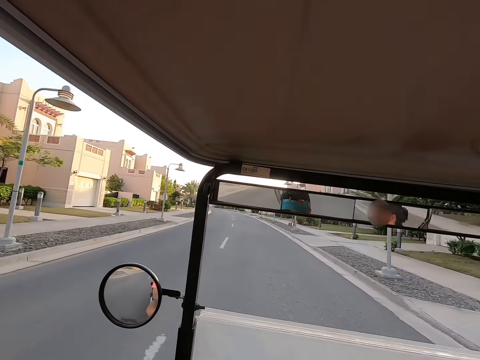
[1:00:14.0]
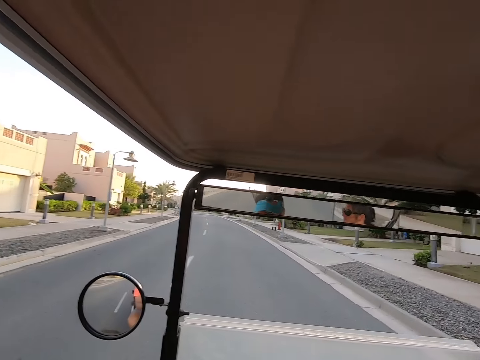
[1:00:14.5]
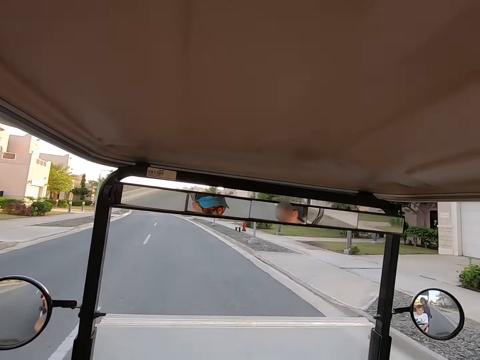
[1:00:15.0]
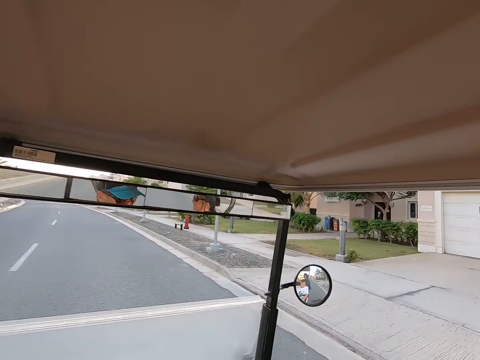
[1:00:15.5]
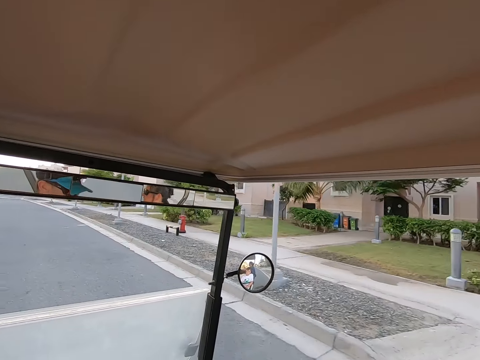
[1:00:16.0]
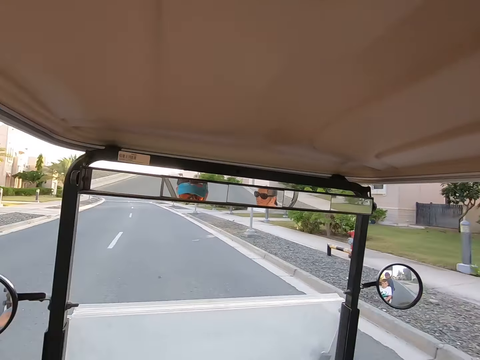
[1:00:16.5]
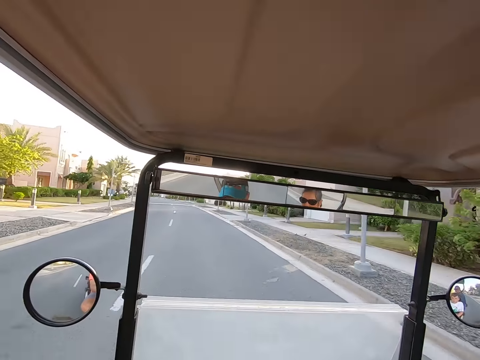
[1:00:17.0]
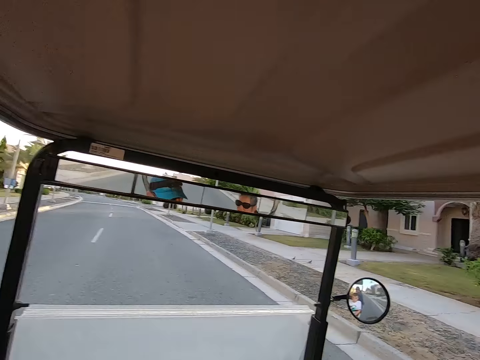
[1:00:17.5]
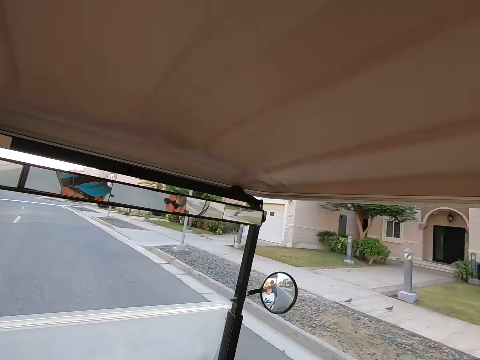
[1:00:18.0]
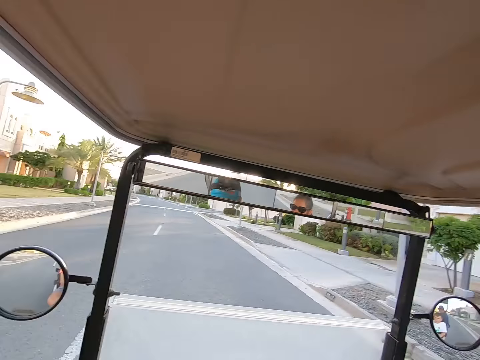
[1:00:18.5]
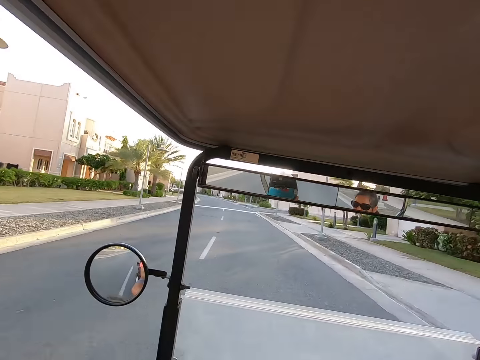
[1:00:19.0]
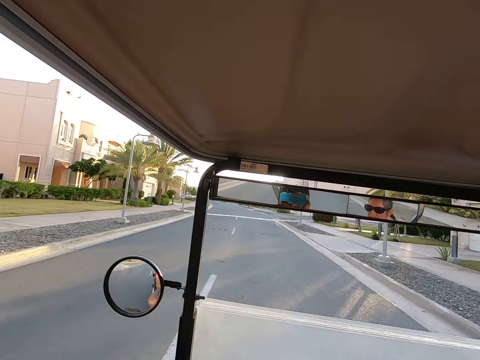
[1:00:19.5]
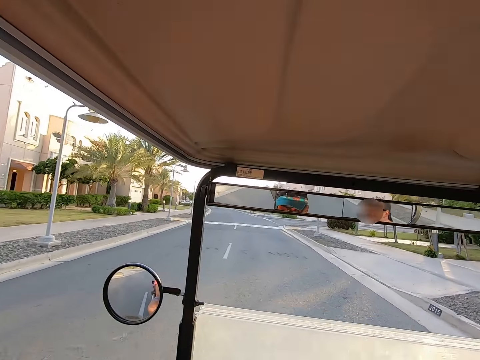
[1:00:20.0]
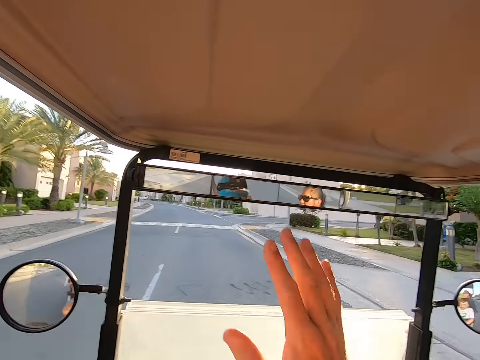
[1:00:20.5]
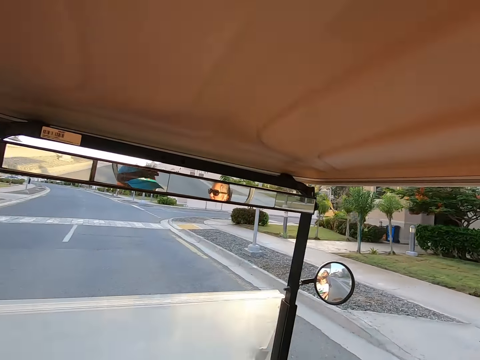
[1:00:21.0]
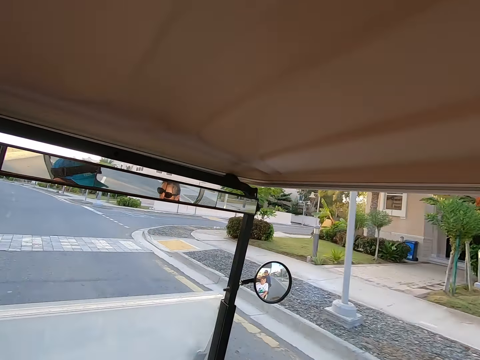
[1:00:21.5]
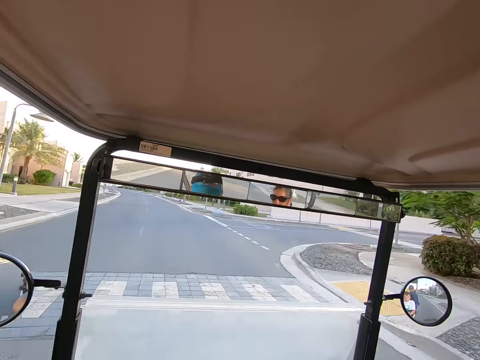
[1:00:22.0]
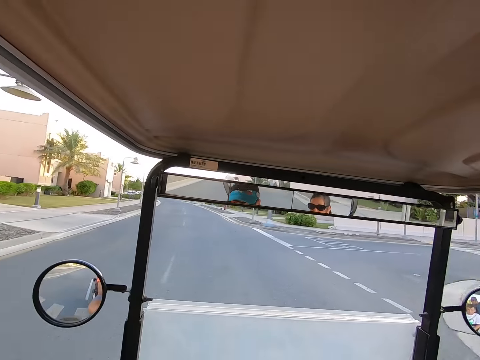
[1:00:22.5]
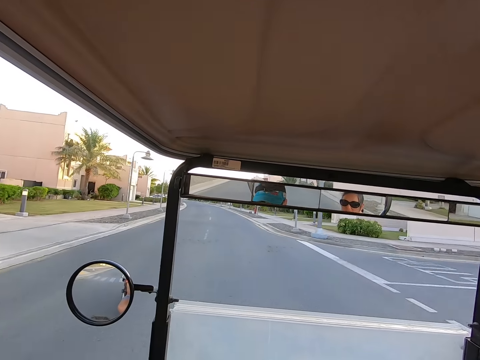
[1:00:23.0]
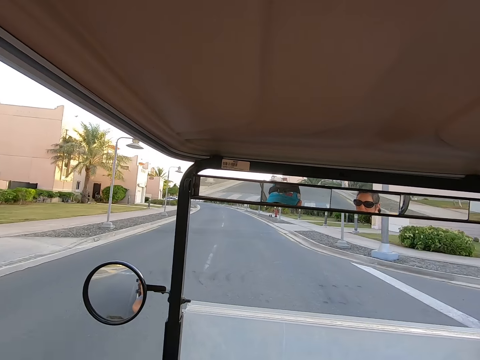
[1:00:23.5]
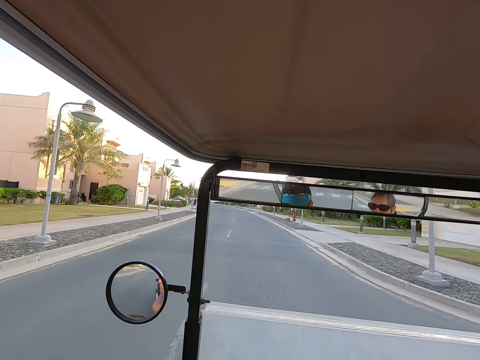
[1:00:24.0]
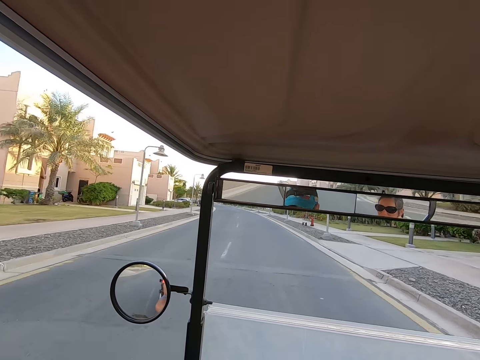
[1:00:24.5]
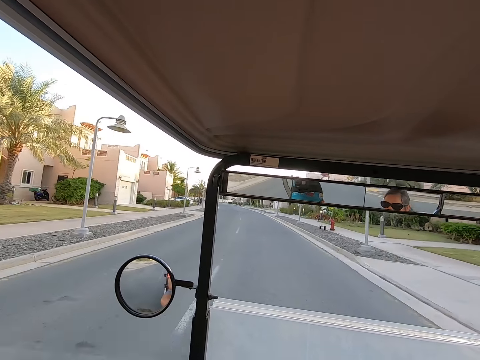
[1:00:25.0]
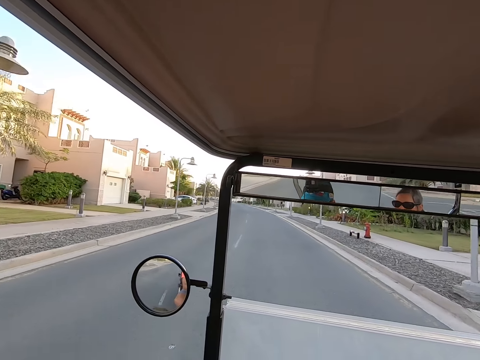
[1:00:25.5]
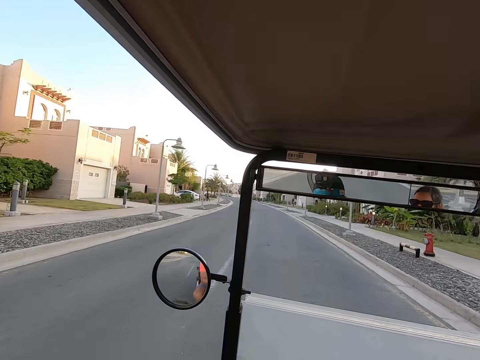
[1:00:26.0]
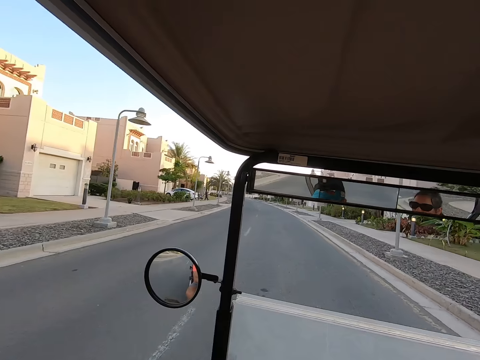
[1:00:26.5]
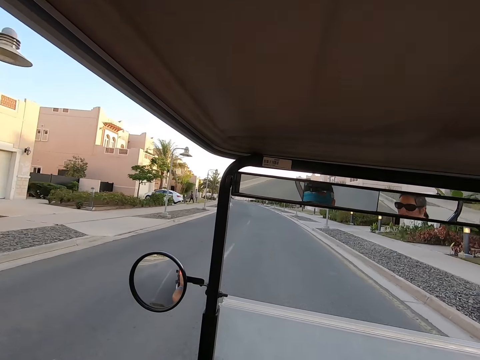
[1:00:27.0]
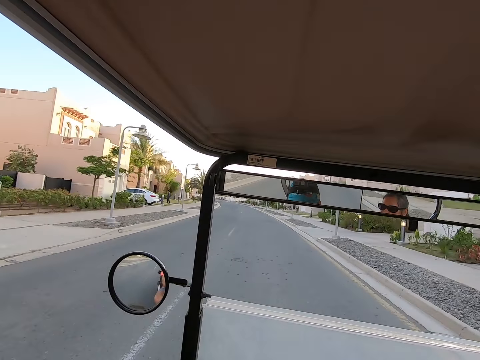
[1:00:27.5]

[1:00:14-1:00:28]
The camera wearer stares around on the road. They drive on, raise a hand and wave a hand in the air. They drive on the road.

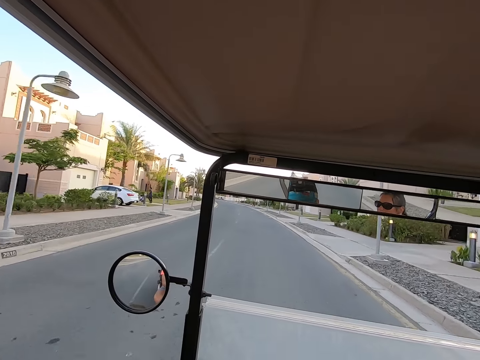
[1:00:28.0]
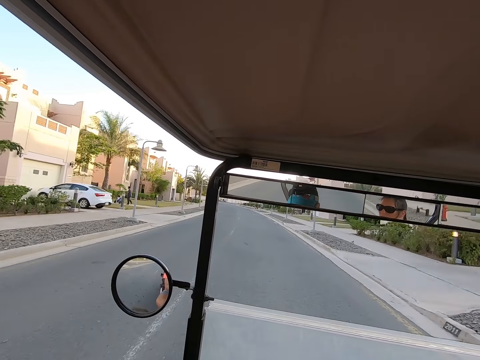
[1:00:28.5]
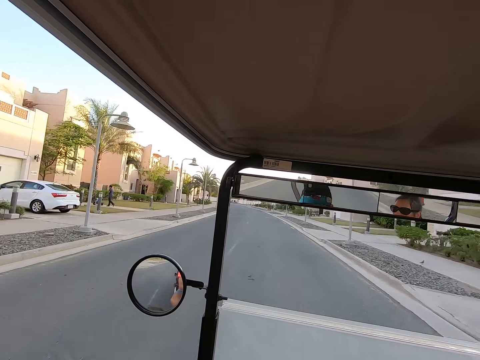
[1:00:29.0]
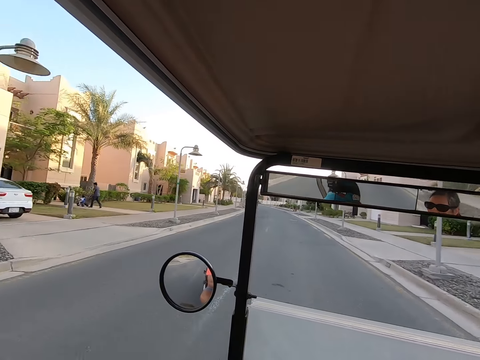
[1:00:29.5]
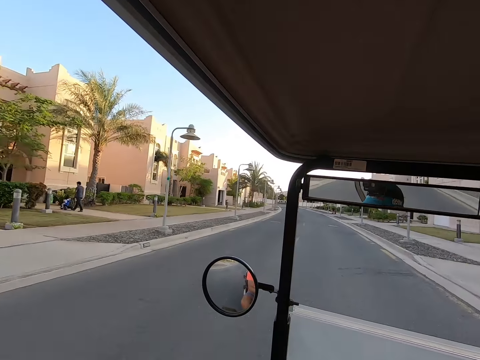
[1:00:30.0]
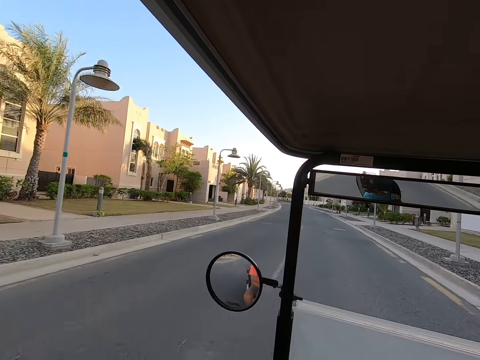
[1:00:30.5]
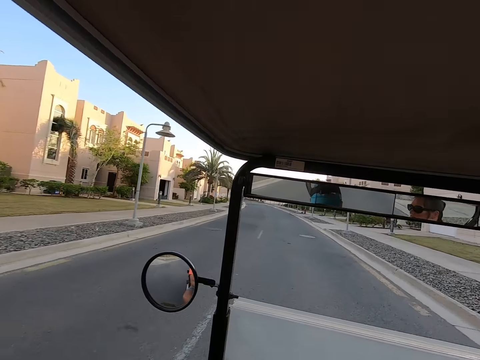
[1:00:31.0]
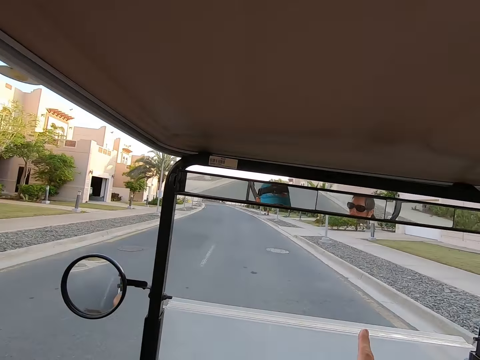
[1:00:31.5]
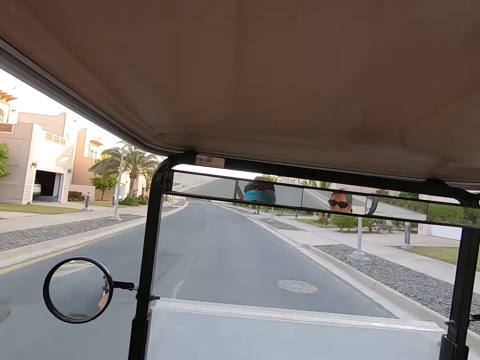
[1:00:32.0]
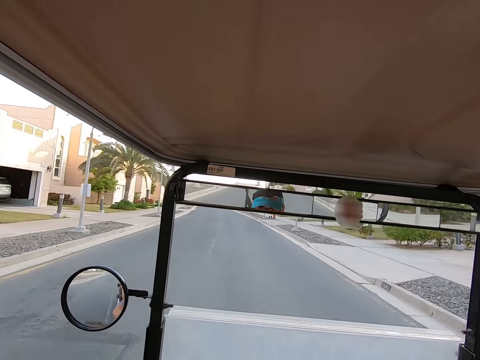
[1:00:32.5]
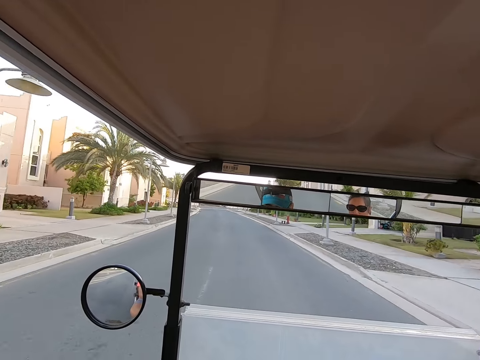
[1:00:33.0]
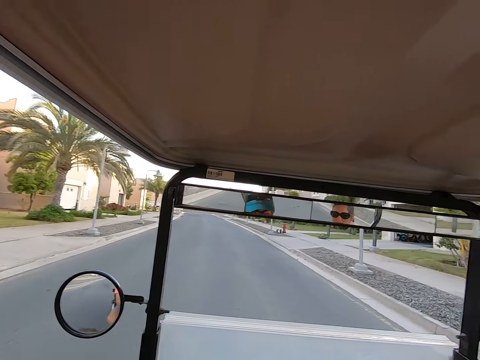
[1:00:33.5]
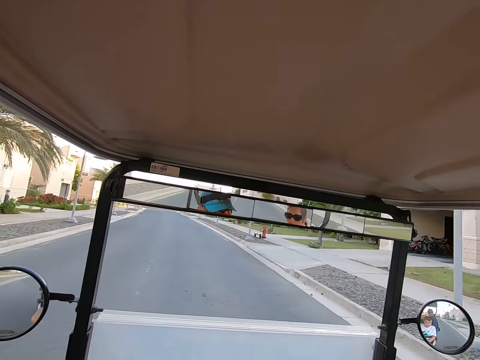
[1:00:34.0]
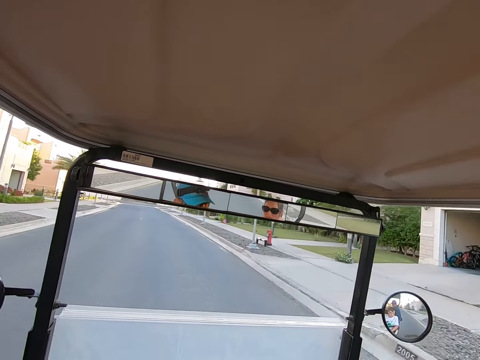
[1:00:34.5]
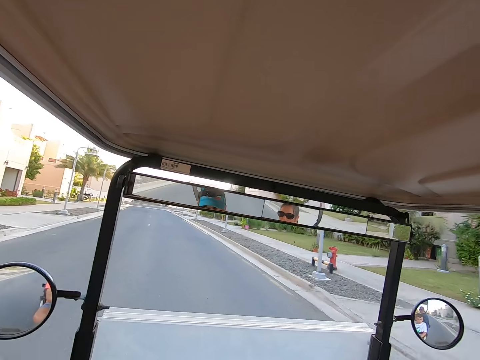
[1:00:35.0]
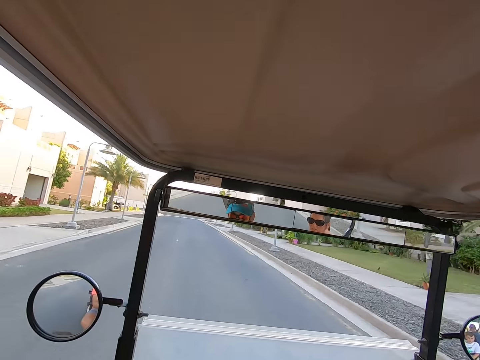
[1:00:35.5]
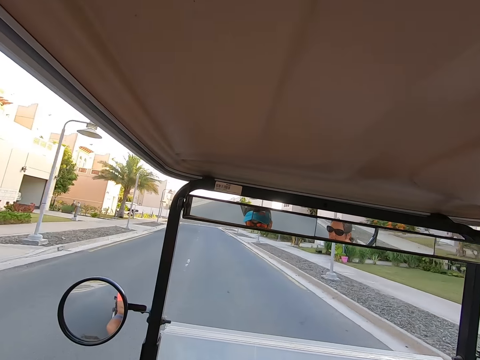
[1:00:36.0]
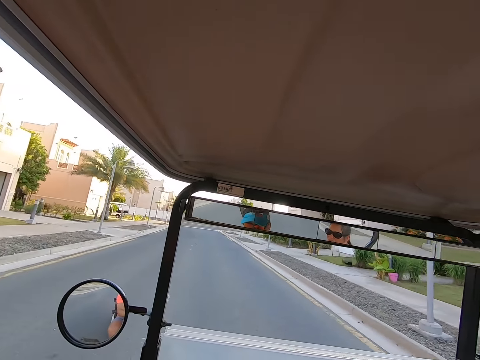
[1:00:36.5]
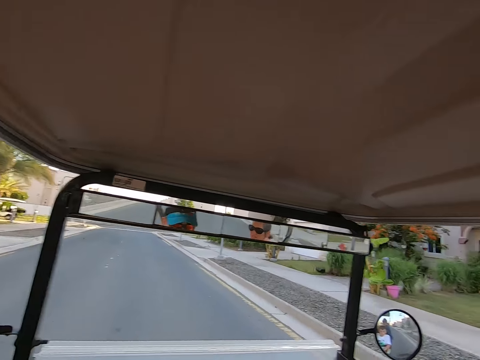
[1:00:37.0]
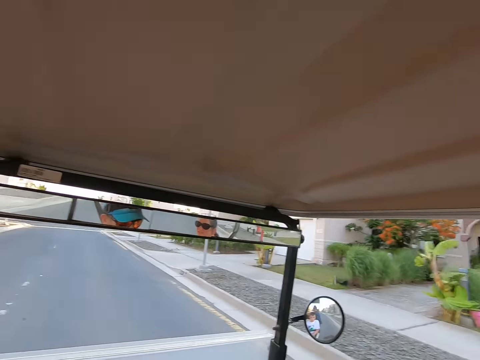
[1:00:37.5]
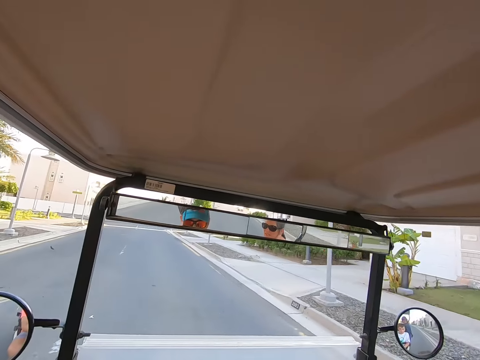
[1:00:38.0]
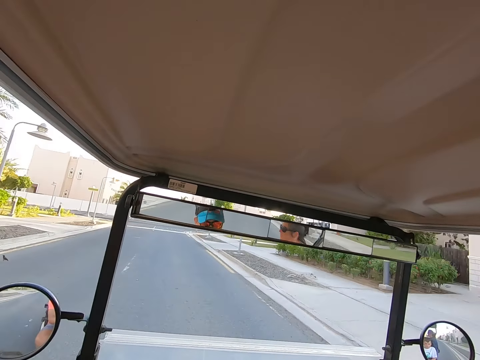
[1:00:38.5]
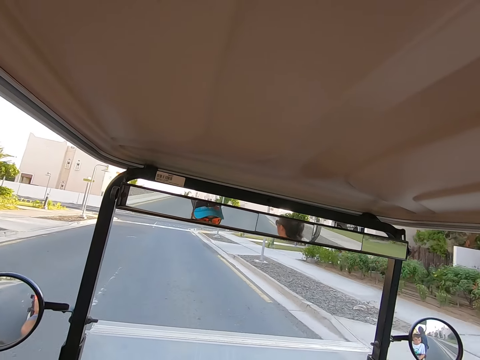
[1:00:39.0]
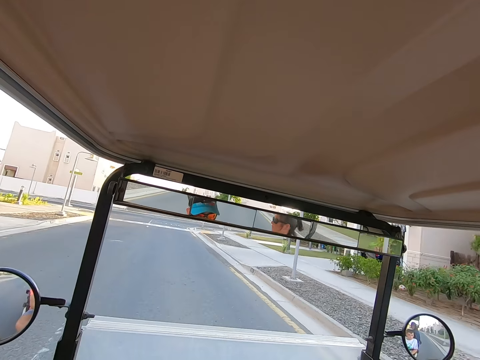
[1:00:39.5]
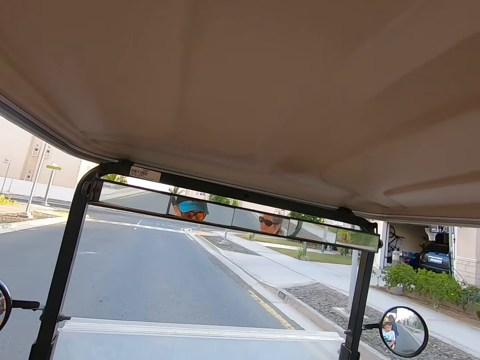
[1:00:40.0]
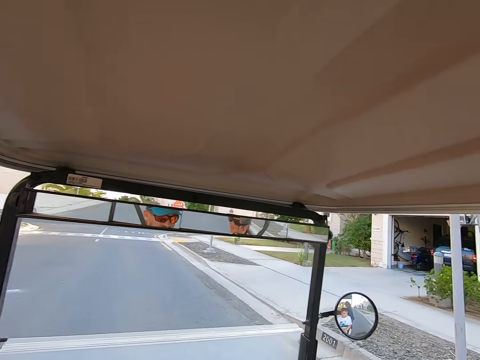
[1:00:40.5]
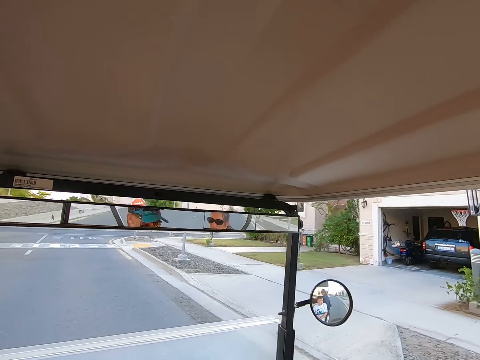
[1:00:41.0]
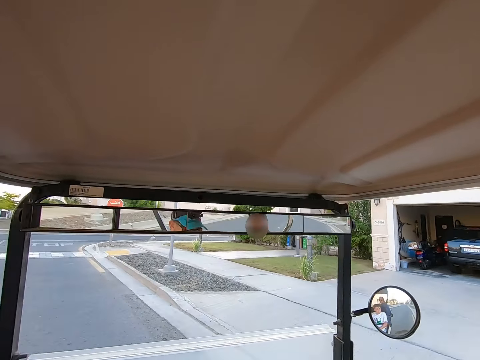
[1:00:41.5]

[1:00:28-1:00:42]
The camera wearer looks around. They drive on. They stare around on the road. They drive on the road.
